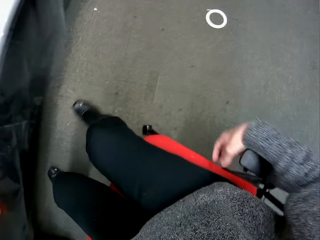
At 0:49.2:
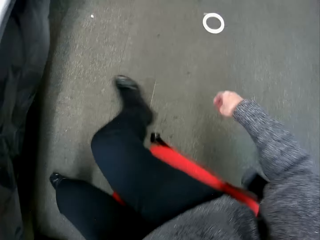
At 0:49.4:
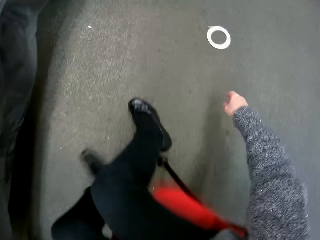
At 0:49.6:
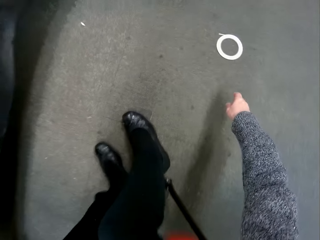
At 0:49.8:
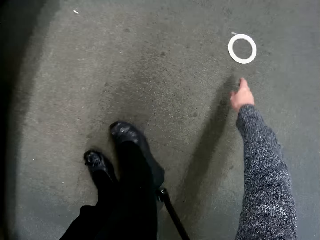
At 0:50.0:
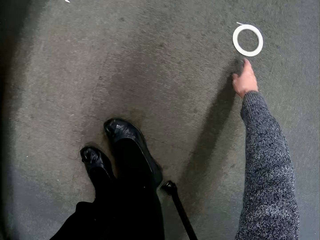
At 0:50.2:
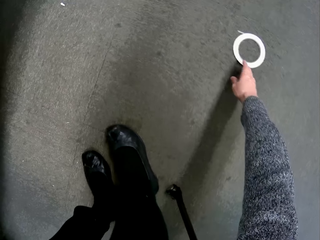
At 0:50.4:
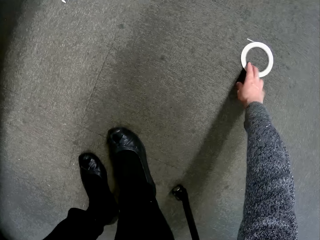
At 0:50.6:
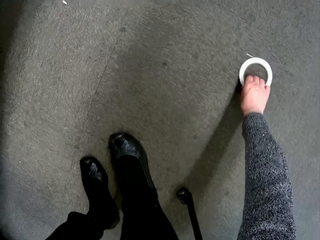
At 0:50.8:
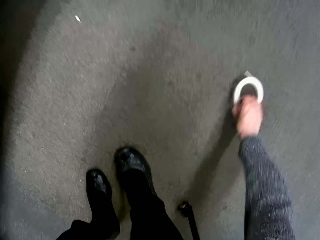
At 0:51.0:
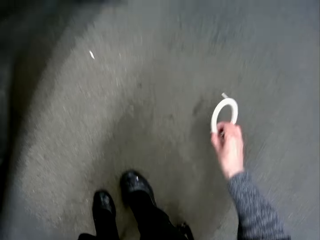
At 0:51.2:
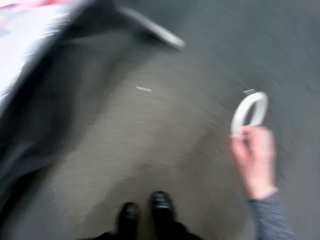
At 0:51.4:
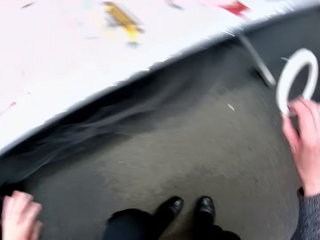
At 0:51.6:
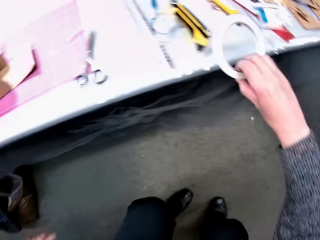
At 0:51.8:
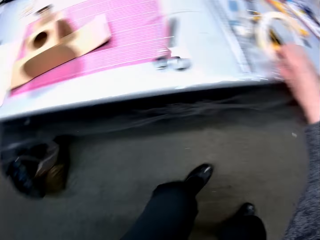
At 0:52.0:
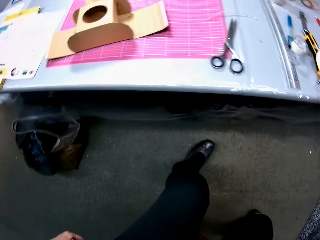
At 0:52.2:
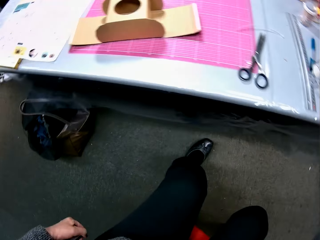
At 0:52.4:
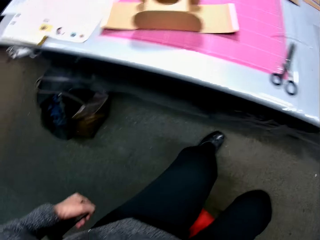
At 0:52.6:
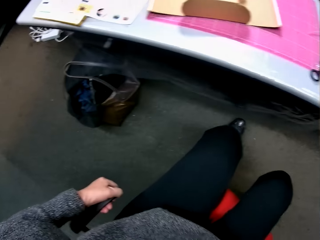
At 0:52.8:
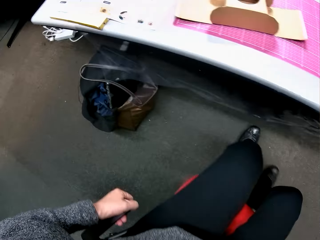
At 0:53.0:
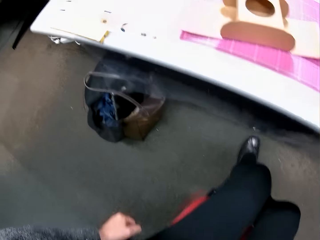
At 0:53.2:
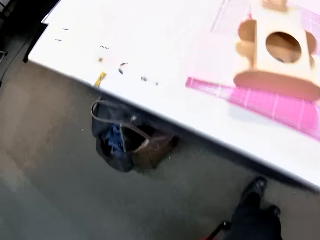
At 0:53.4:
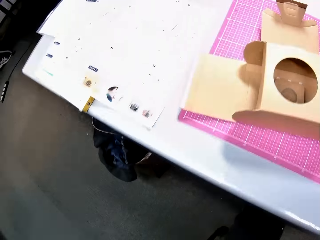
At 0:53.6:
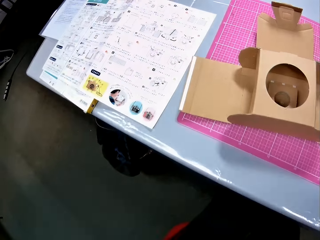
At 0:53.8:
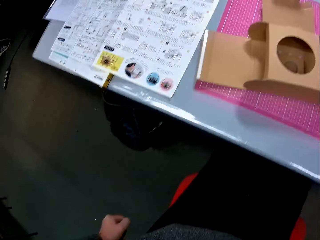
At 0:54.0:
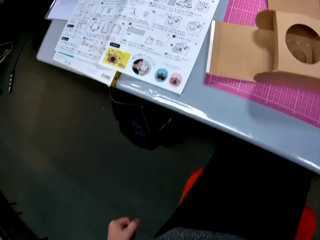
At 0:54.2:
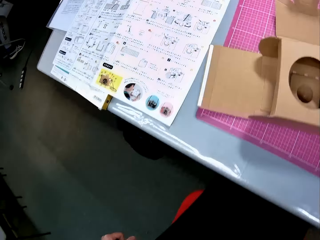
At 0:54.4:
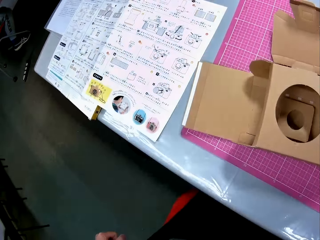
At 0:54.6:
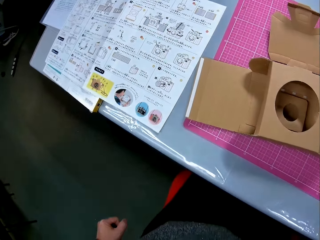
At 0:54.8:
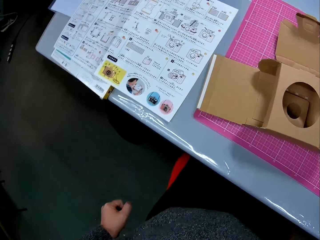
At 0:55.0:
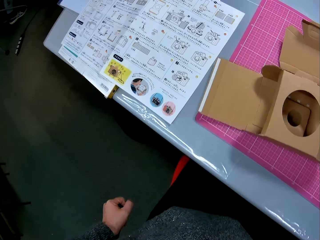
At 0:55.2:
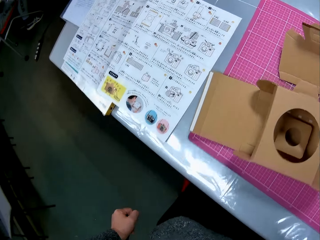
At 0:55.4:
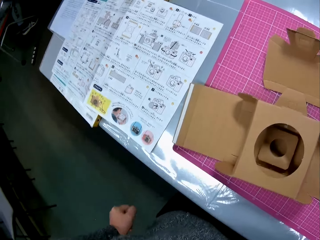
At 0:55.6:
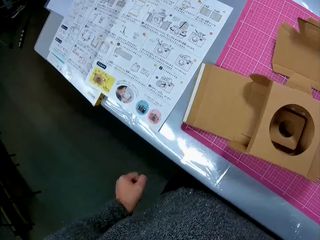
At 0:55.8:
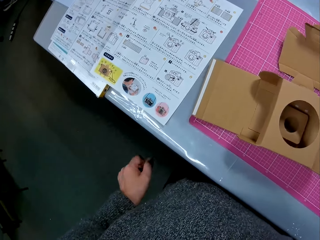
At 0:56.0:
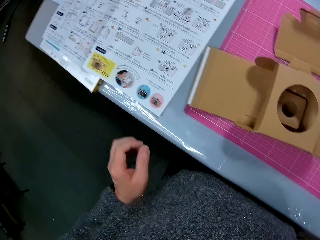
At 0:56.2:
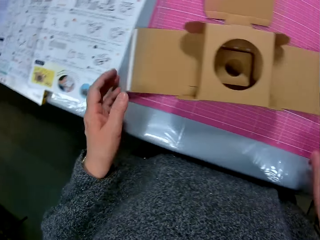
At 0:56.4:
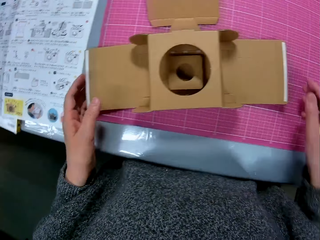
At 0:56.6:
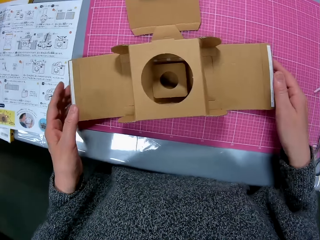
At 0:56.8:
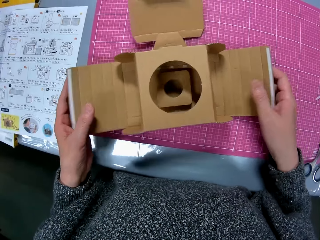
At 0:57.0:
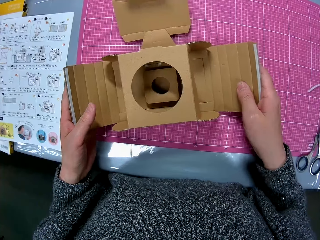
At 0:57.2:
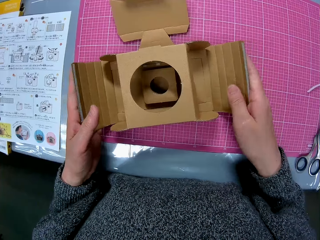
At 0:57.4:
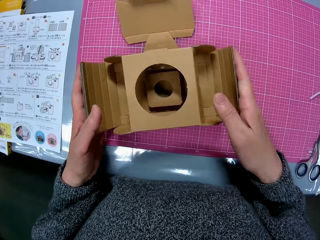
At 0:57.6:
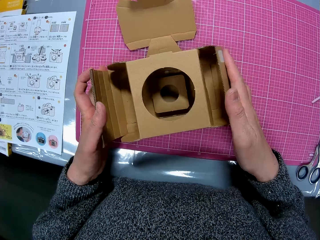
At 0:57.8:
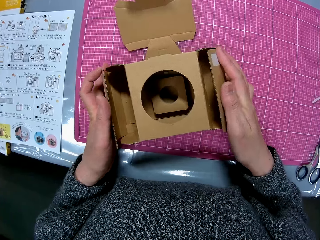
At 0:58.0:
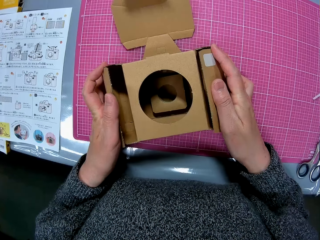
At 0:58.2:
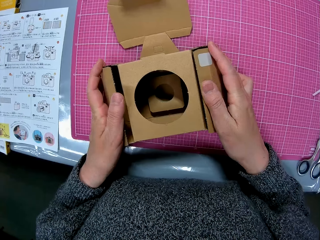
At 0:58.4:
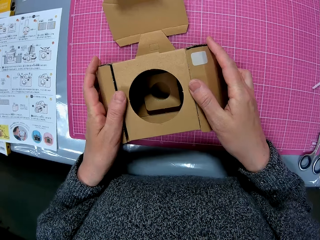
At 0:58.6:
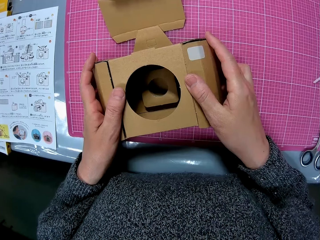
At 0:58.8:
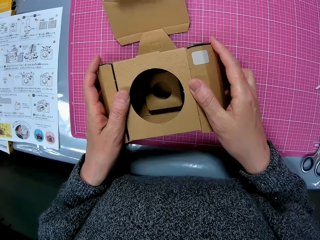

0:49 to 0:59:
The camera wearer picks up the white tape from the floor with his right hand. He places the white tape on the table. He pulls the chair forward. He folds the cardboard on the cutting sheet. He fixes the cardboard camera model.

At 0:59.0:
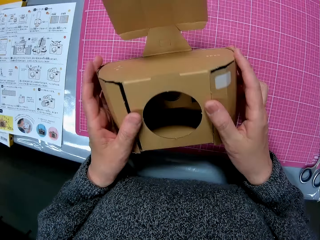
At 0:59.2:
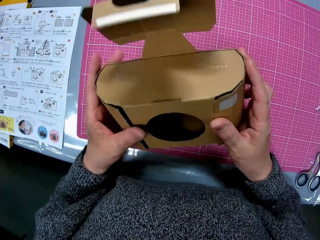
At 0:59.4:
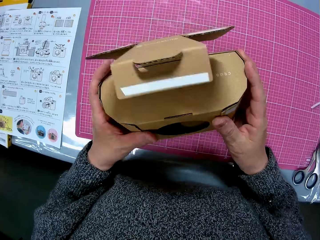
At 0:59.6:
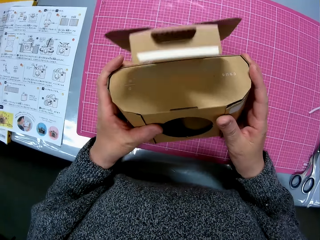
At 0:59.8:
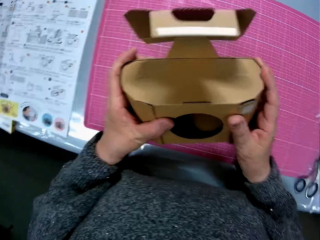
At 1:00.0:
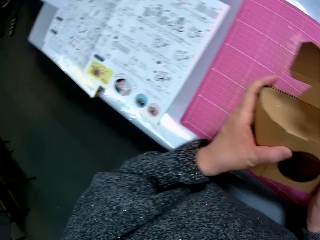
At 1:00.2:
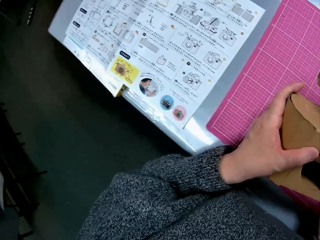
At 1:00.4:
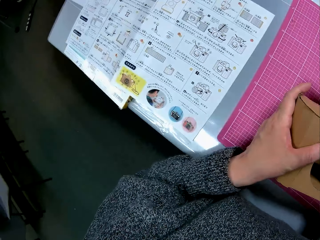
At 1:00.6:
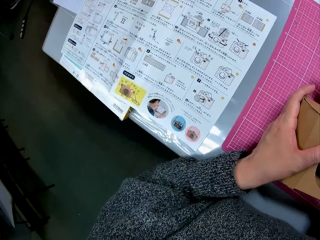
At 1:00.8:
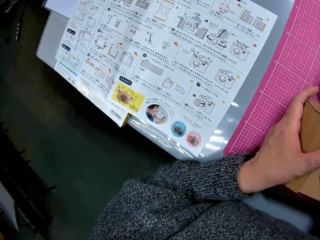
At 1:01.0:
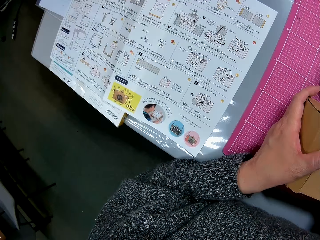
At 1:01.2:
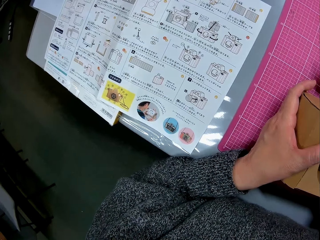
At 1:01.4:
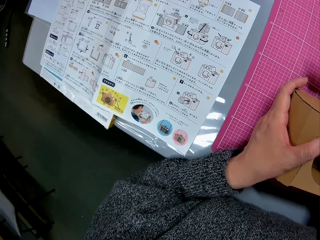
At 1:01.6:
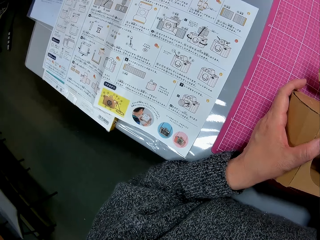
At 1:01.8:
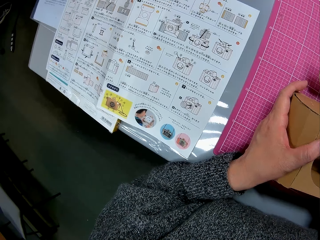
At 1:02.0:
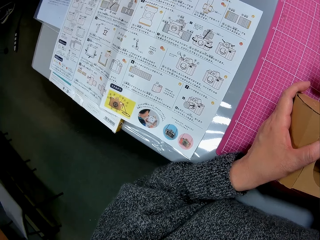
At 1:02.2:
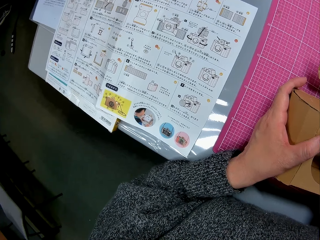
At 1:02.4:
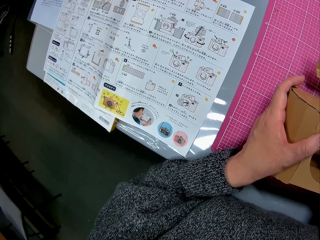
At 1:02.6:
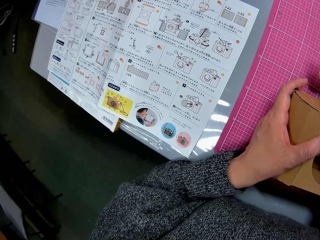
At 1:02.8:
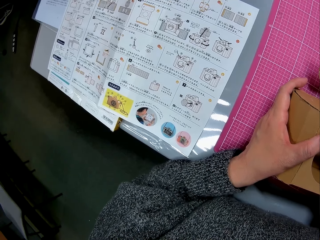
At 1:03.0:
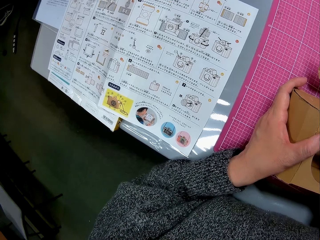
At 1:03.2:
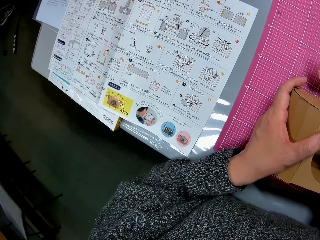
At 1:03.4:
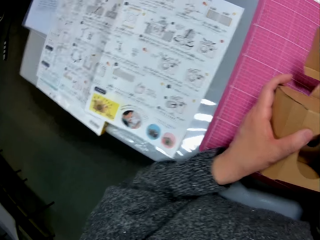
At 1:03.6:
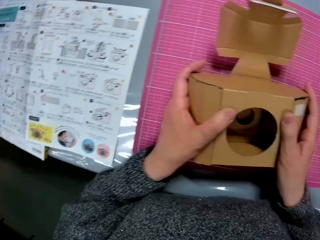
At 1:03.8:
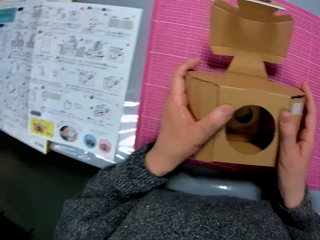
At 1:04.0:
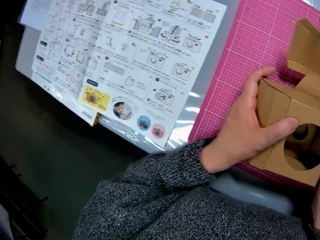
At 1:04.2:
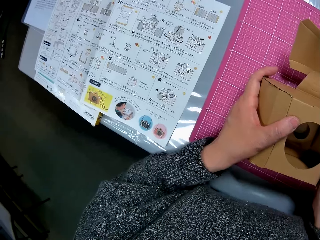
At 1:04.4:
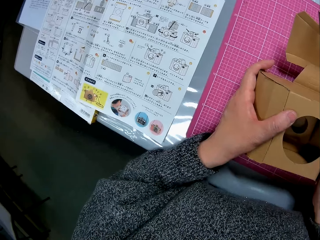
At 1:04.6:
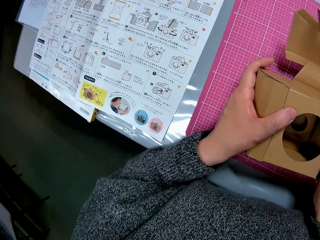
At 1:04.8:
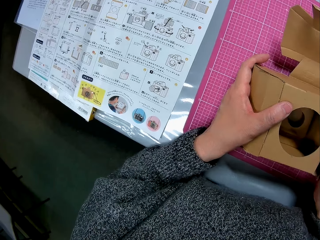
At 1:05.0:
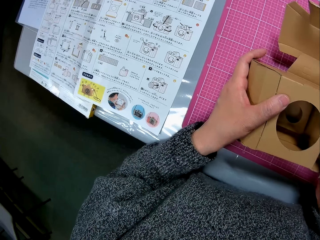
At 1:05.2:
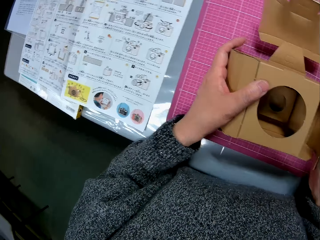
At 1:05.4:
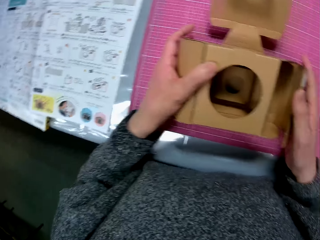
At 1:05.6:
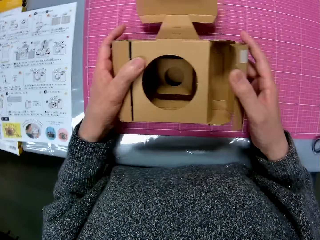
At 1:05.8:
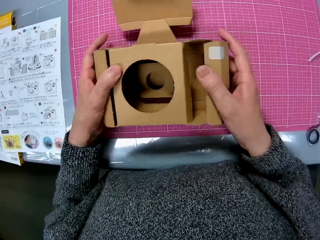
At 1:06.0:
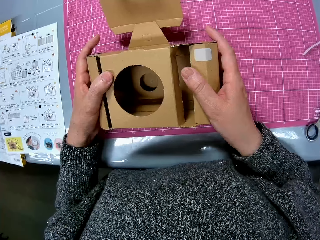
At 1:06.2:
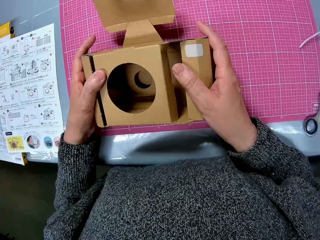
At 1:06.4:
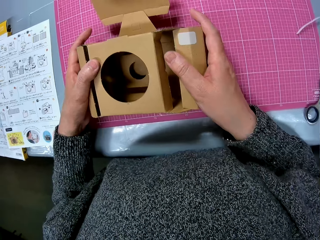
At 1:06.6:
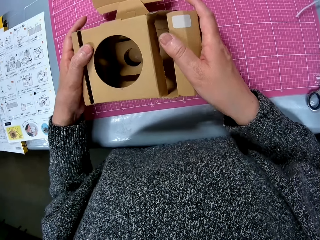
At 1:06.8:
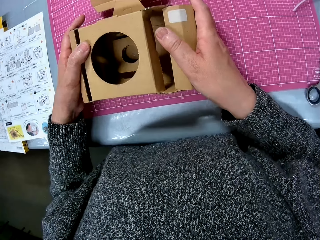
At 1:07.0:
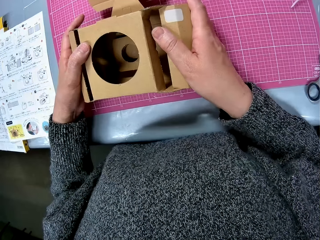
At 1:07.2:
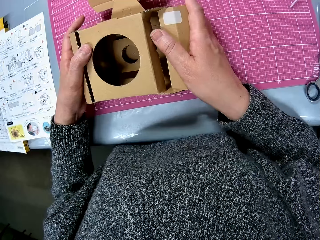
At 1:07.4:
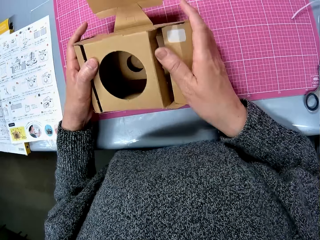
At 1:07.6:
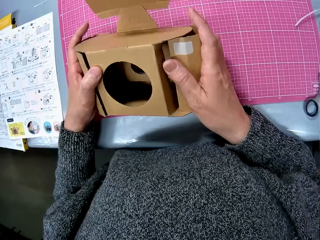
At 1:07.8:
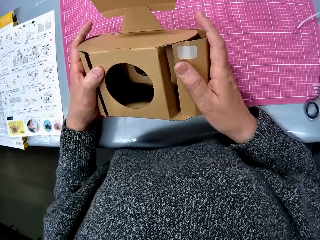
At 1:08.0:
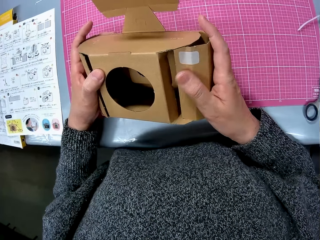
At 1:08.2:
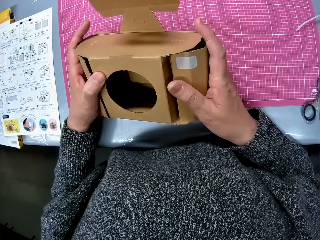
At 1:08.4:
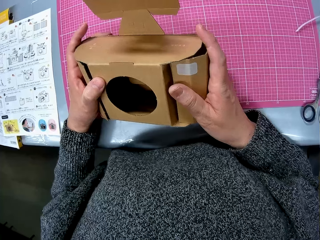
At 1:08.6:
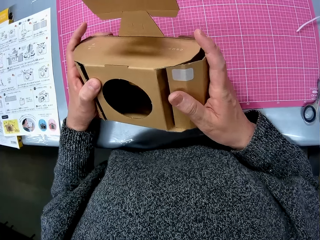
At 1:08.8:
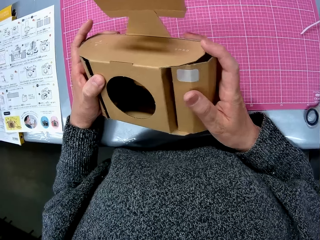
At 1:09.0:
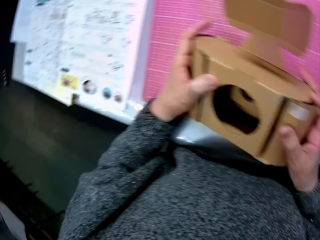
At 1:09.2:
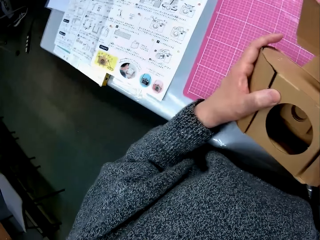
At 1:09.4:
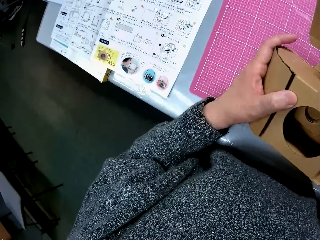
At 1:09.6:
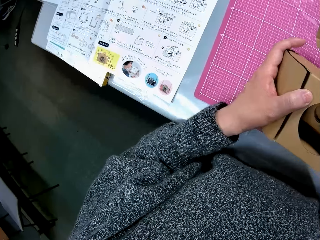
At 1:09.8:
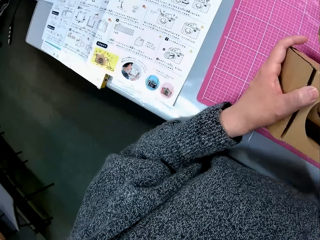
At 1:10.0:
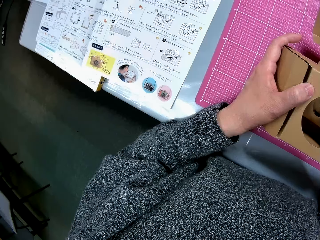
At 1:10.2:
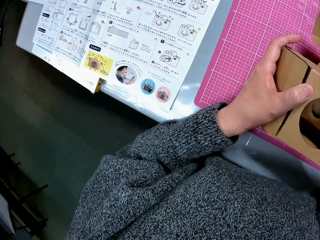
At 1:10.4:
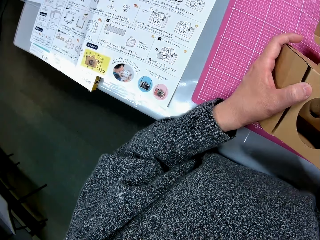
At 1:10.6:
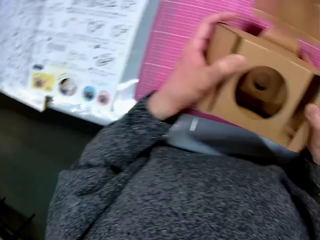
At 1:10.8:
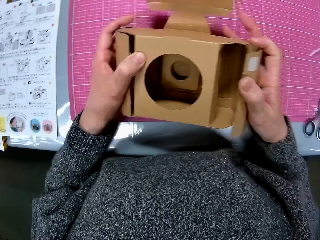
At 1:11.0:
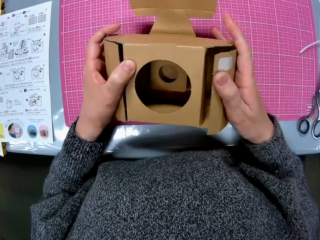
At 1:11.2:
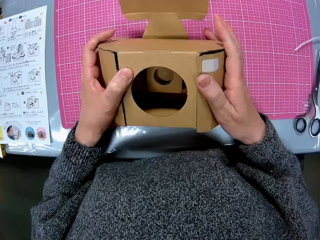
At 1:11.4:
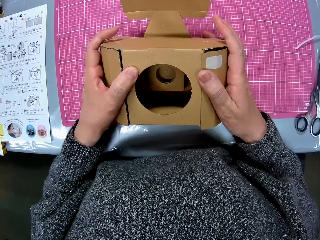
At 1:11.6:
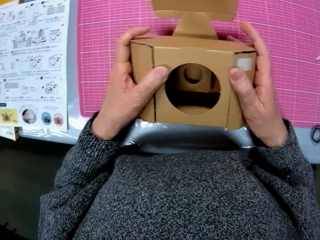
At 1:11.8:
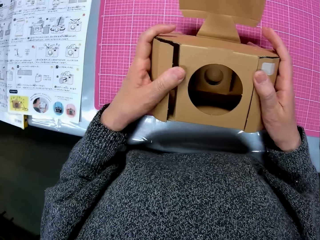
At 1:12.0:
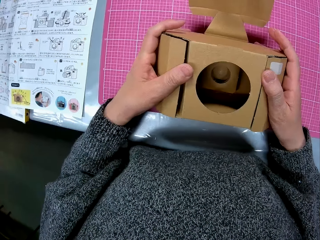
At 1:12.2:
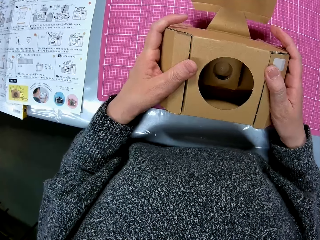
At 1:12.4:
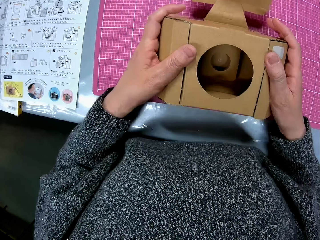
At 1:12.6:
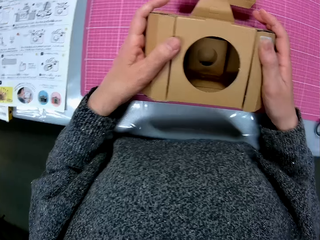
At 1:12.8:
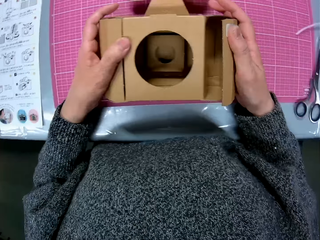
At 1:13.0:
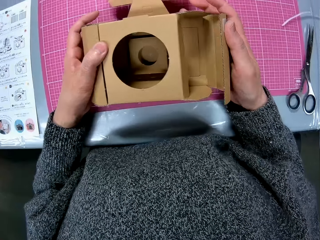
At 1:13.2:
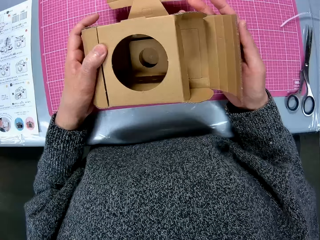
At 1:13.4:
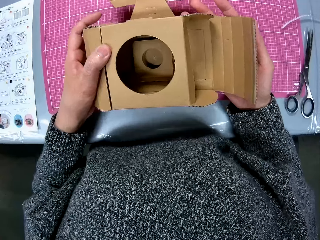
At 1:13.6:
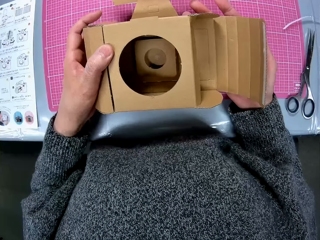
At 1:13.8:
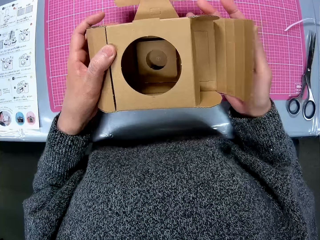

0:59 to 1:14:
The camera wearer raises the cardboard from the cutting sheet. He glances at the instruction manual. He glances at the cardboard in his hands. He glances at the instruction manual. He glances at the cardboard in his hands. He glances at the instruction manual. He glances at the cardboard in his hands. He fixes the cardboard camera model.
